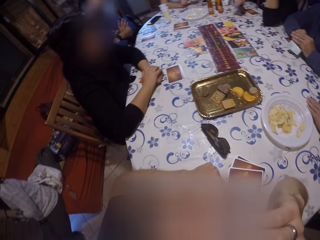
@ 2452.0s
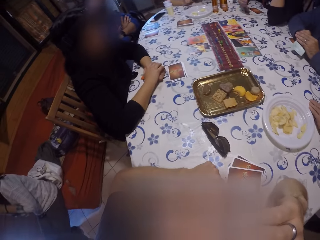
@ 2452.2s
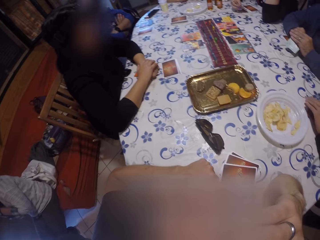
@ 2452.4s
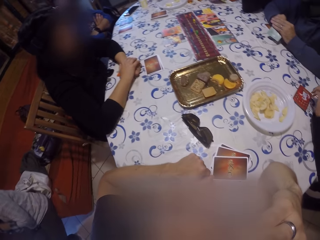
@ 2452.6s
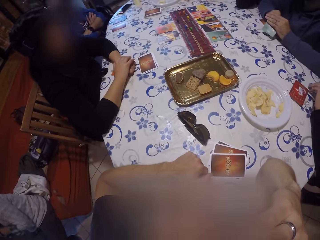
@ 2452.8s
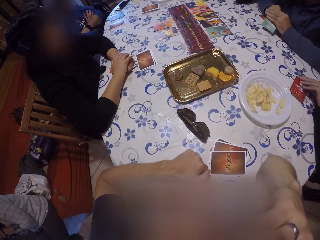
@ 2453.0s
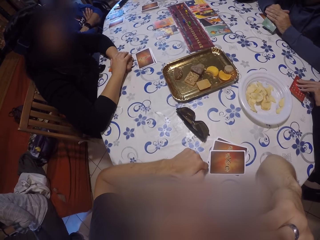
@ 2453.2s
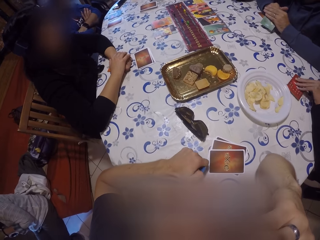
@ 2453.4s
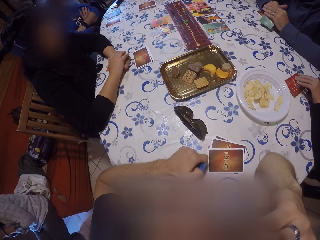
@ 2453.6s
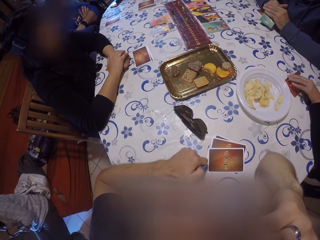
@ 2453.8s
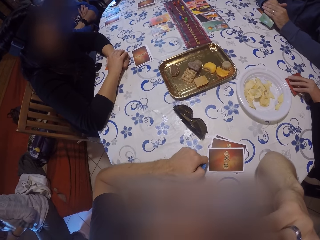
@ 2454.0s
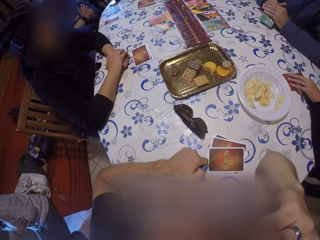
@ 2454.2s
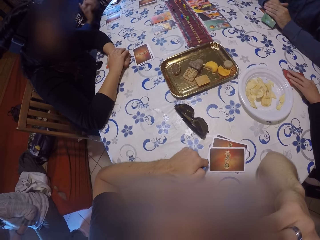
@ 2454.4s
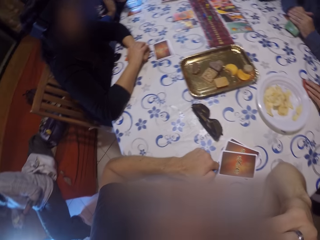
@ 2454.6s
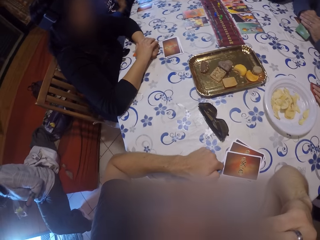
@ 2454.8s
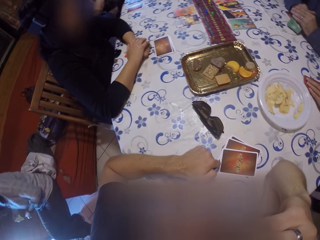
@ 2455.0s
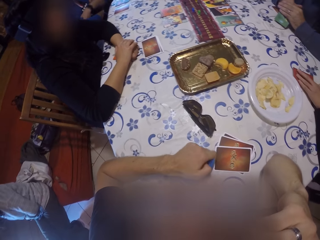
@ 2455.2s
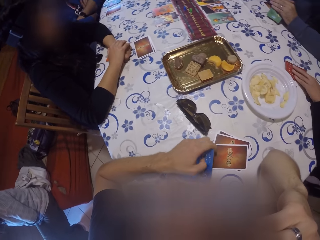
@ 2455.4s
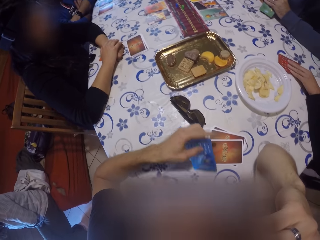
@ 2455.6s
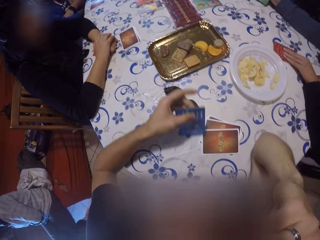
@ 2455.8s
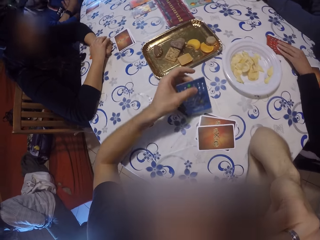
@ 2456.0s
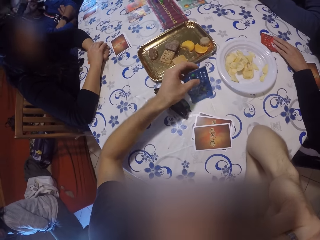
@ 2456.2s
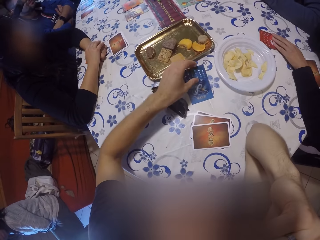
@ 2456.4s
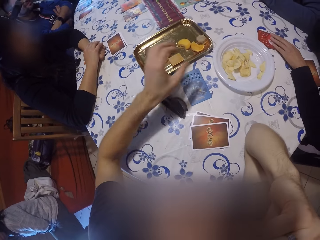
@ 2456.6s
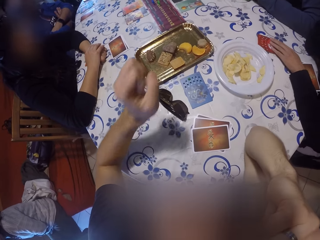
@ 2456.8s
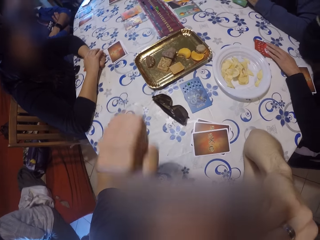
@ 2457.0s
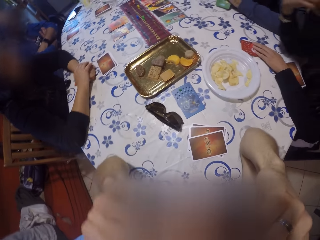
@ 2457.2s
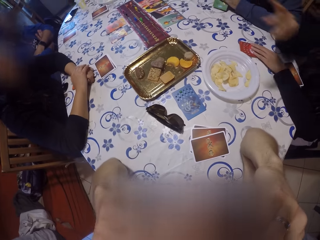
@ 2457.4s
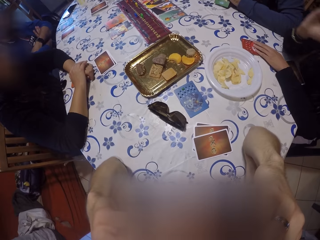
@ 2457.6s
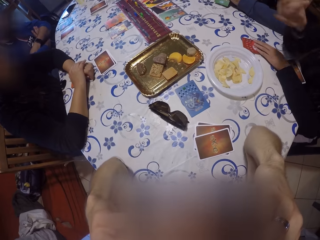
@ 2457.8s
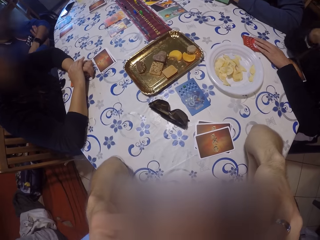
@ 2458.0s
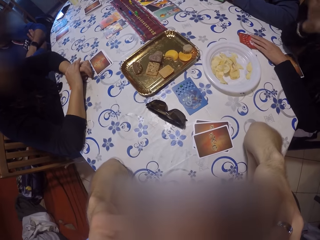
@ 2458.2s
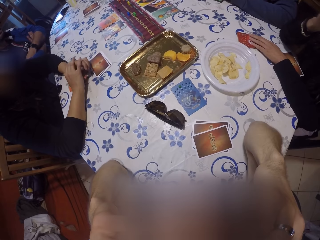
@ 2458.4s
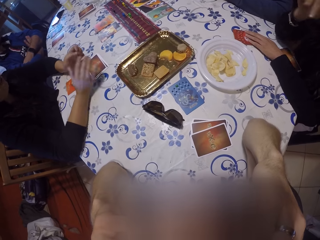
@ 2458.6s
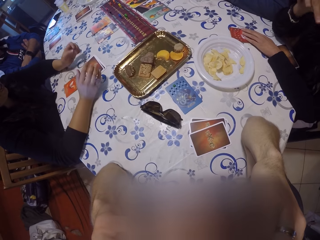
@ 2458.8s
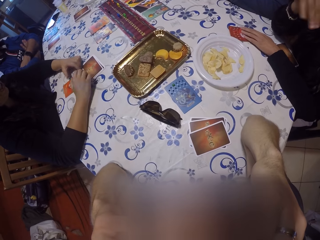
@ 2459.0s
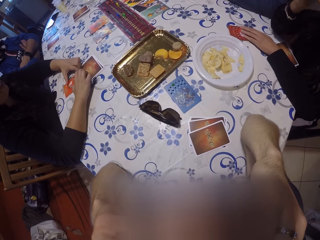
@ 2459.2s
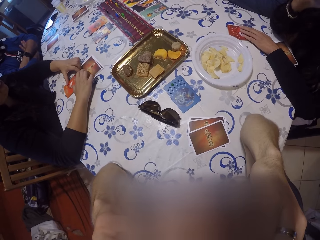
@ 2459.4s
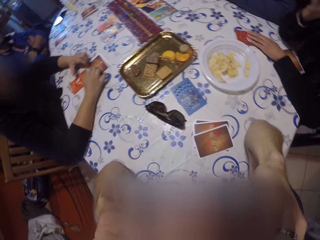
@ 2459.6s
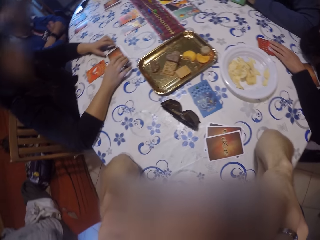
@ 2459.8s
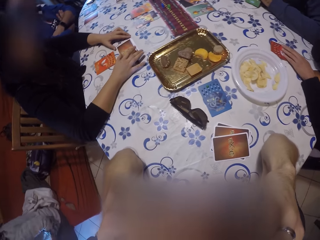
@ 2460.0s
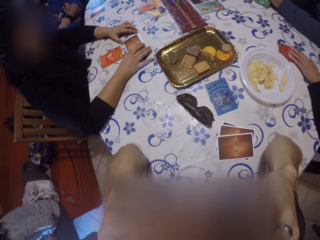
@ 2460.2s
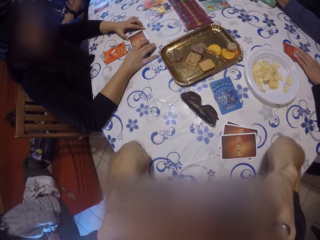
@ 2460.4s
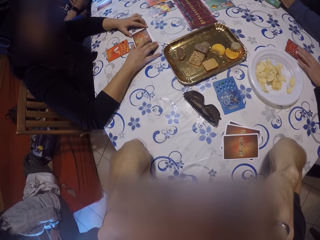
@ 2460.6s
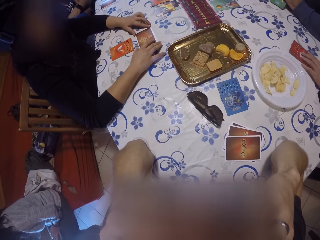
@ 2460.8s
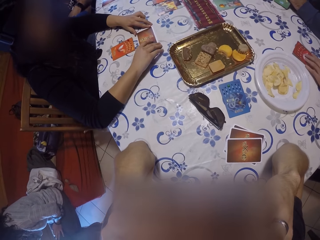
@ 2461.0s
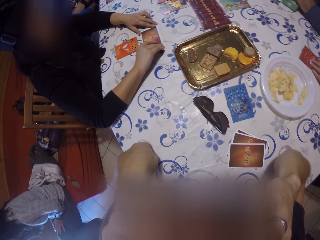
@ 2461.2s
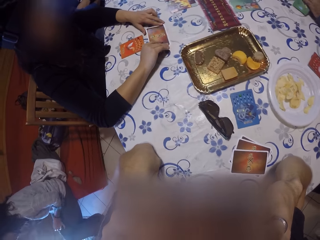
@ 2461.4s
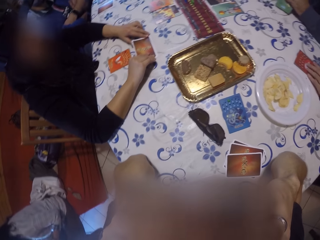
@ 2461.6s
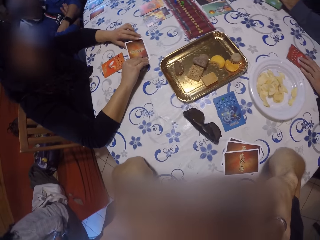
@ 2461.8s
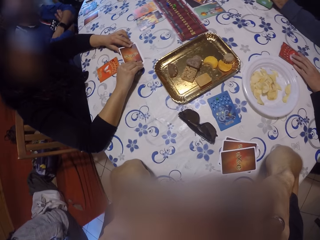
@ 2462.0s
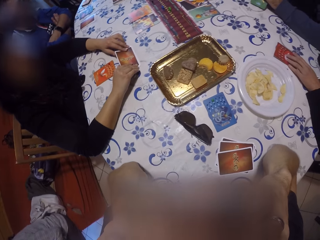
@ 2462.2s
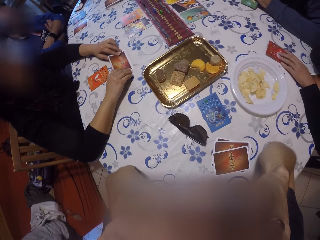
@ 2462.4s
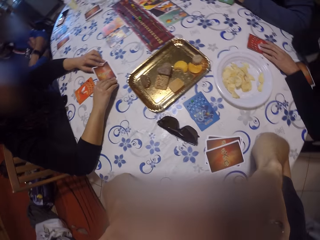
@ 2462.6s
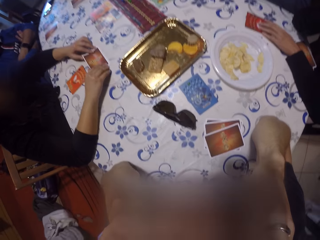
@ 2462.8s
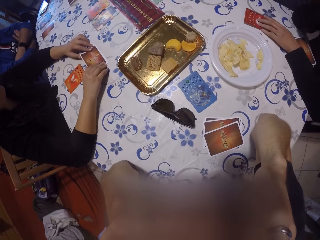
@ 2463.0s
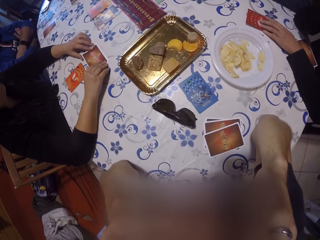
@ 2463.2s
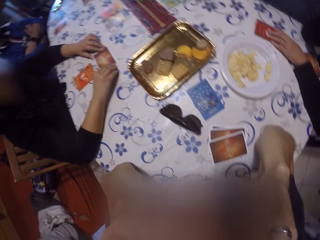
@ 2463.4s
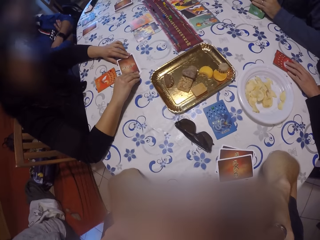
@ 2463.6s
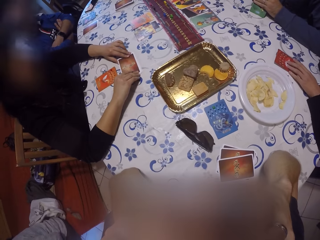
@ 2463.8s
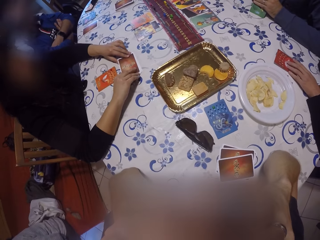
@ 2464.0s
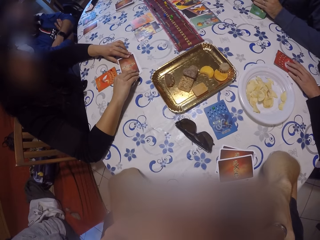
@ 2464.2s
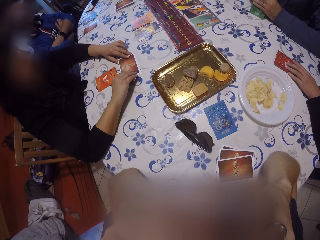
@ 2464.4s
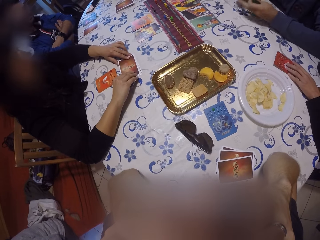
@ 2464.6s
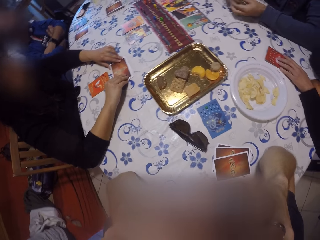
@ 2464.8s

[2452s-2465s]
The camera wearer looks around. A woman shifts the card on the table with her left hand. She touches the card on the table. The camera wearer places the card on the table with his left hand. The woman interacts with the camera wearer. The woman sways a hand. Another woman adjusts the card on the table with both hands, holds the pile of cards on the table with both hands, and touches the cards on the table.

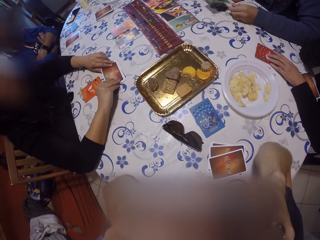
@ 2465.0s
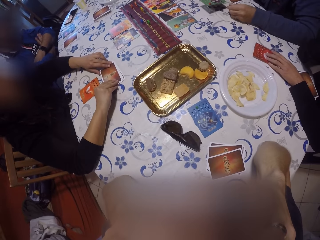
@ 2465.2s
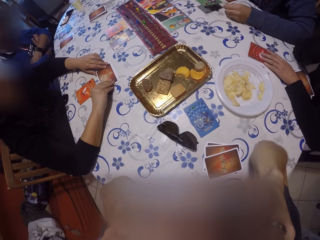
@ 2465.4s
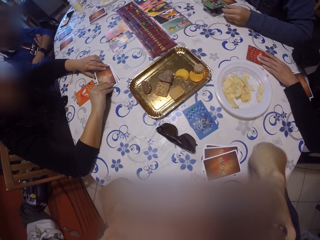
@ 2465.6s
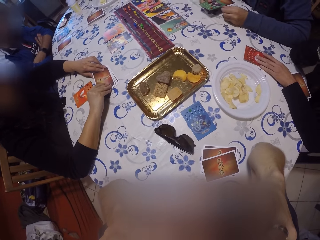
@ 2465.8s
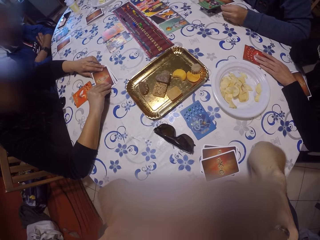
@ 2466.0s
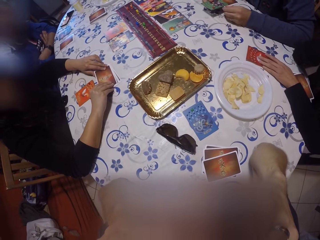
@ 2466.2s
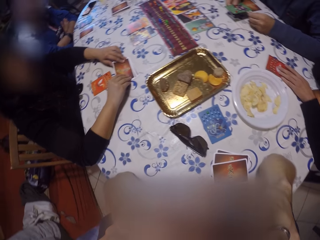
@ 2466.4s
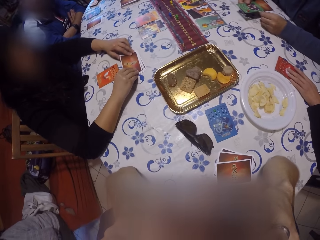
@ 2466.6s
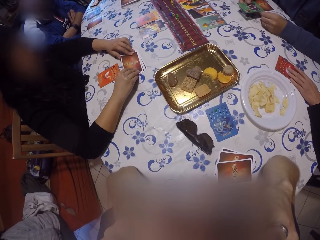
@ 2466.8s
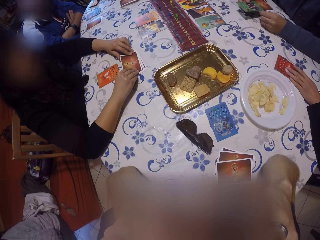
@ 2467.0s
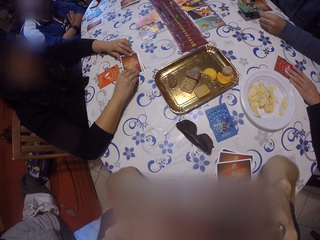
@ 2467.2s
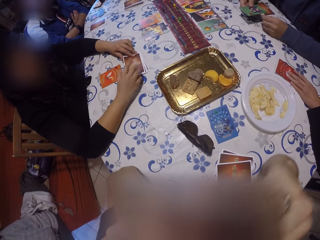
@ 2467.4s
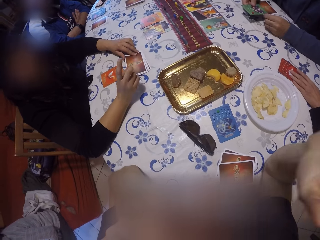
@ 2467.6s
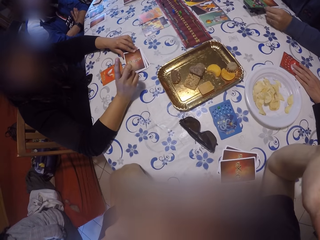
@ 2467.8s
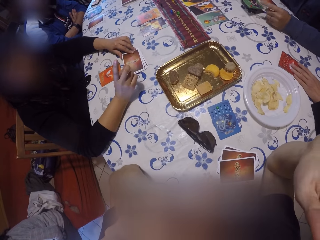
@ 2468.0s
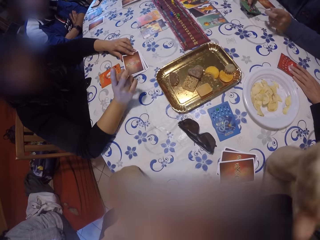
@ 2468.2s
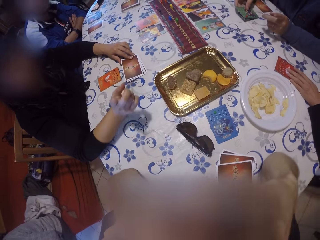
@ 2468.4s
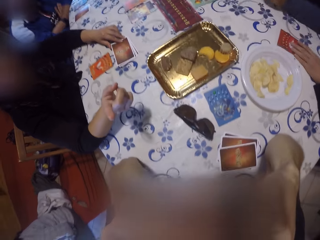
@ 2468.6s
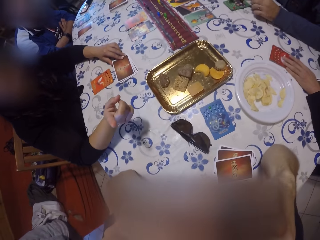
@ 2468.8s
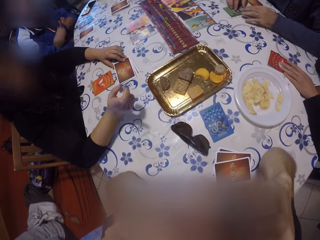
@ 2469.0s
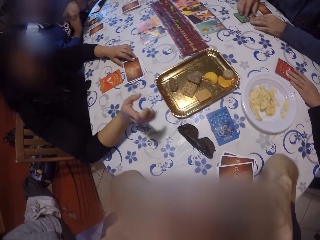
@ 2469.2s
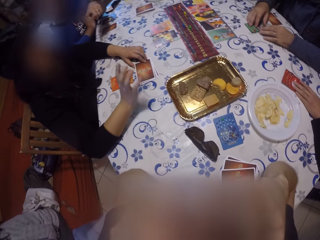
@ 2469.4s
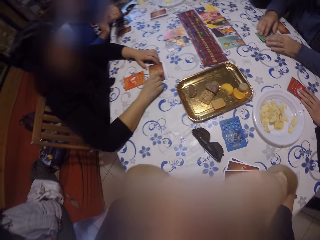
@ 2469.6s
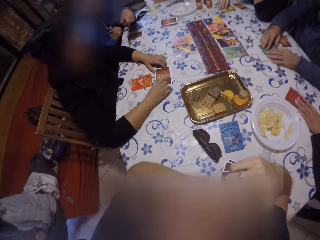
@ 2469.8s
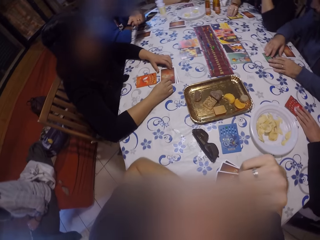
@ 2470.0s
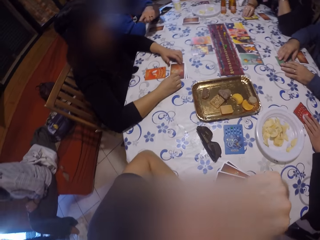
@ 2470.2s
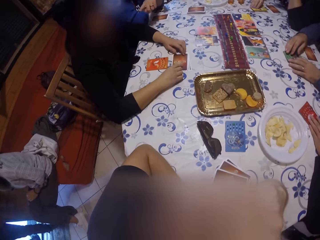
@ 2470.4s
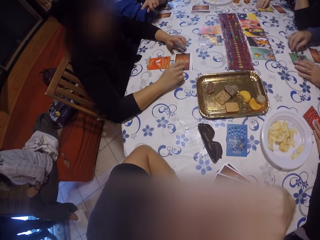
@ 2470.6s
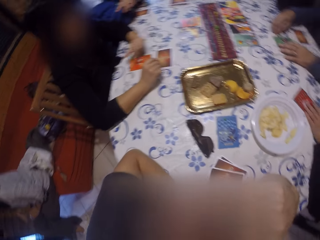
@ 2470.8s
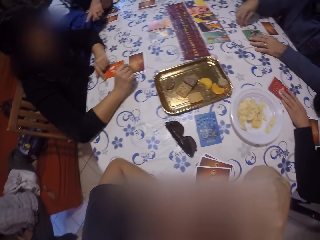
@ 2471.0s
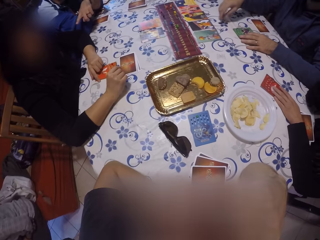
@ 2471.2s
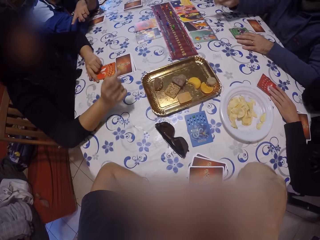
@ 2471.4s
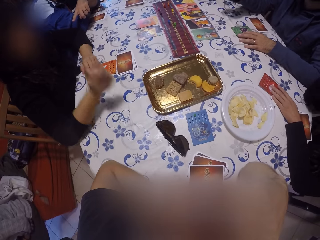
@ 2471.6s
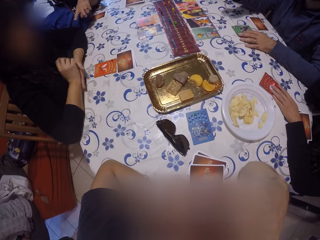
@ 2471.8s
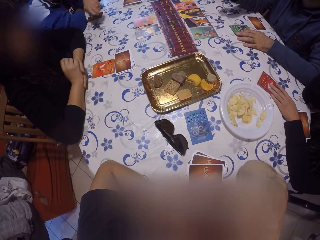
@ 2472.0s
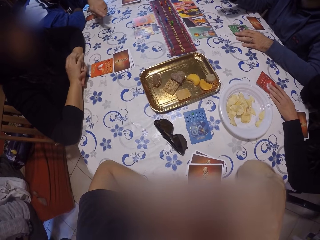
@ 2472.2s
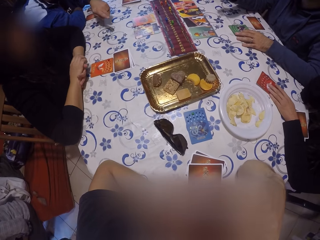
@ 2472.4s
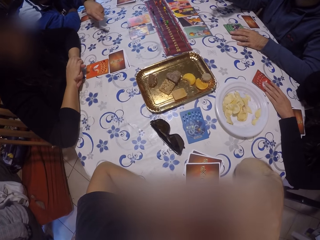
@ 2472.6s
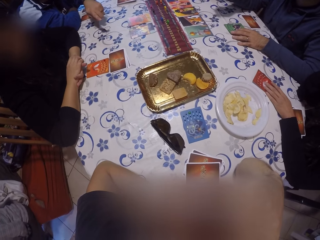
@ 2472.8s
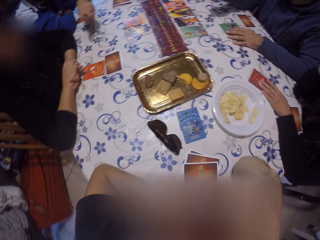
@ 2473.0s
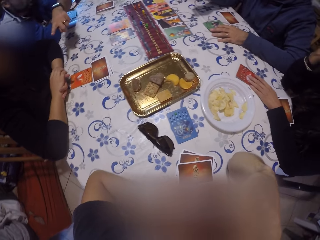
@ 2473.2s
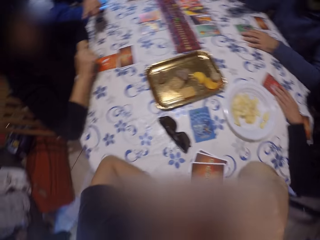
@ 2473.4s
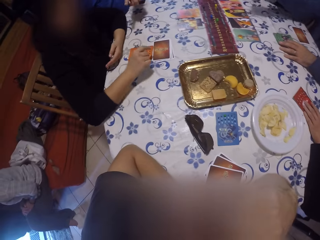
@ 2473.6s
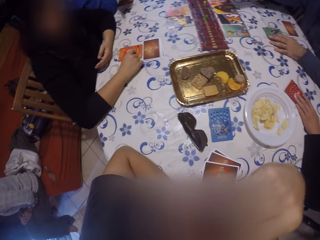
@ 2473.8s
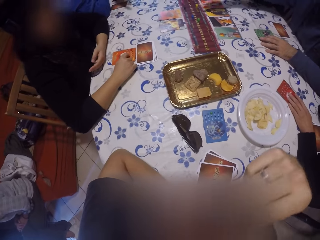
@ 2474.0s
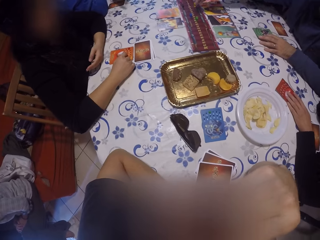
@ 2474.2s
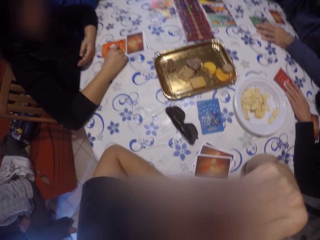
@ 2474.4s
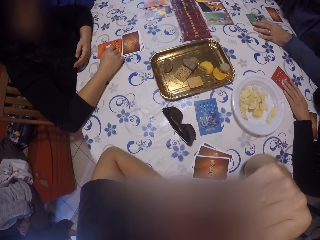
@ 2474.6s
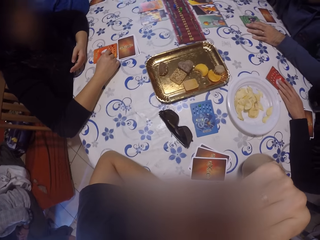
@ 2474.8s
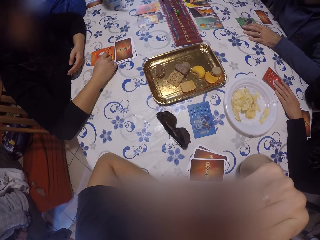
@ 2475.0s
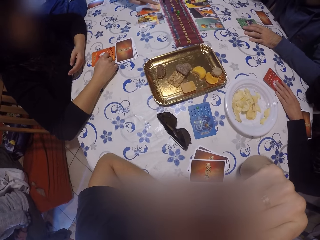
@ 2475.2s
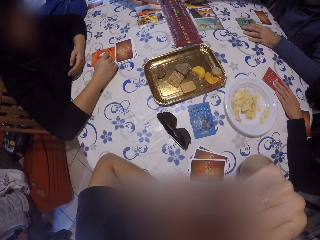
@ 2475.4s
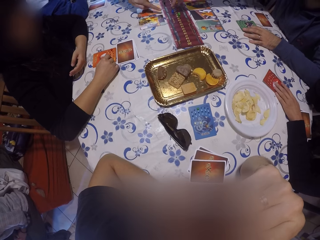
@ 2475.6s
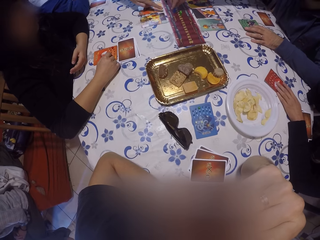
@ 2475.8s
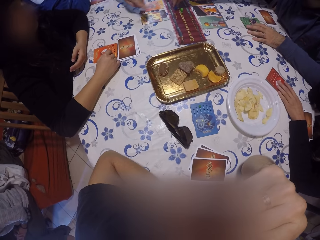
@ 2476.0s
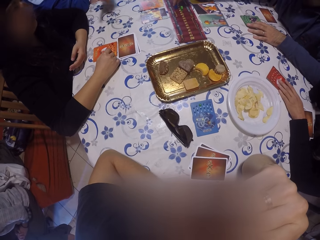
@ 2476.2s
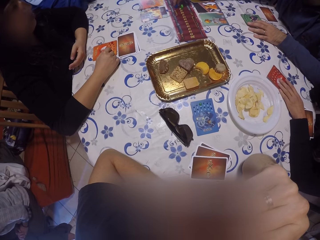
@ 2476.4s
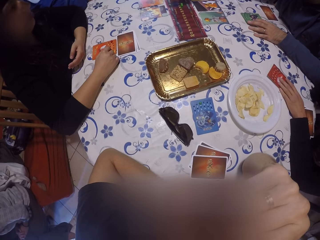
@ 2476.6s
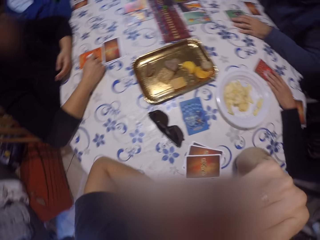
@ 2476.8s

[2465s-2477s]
A man places the card on the table with his right hand. A woman interacts with the camera wearer. She lifts a finger. The camera wearer touches the face. The woman shifts the card on the table with her left hand. The man points at a card on the table. The woman touches the card on the table with her right hand. The man moves a game piece on a game map on the table with his right hand.
